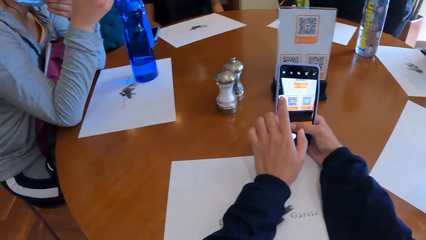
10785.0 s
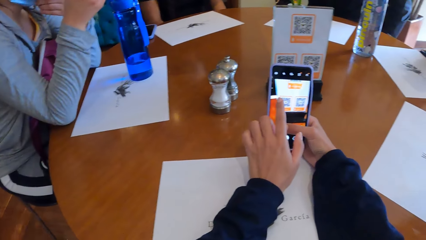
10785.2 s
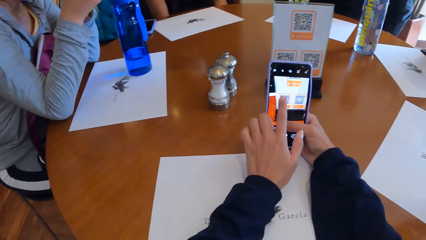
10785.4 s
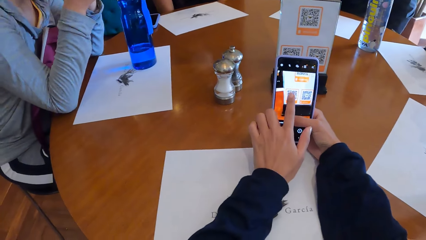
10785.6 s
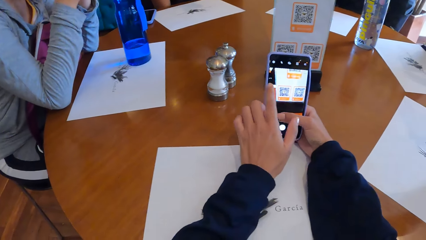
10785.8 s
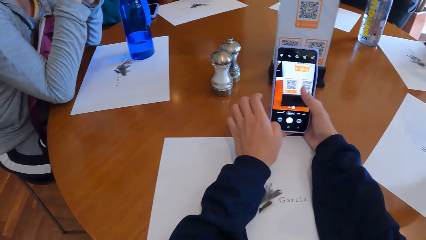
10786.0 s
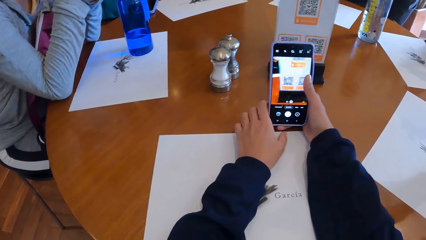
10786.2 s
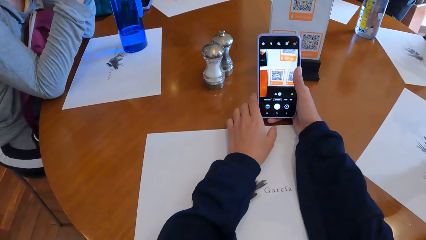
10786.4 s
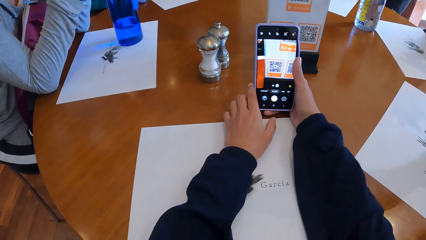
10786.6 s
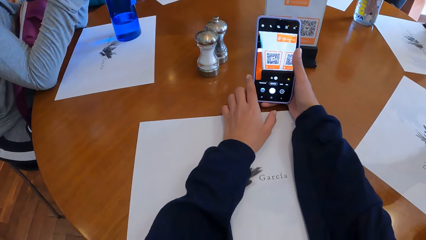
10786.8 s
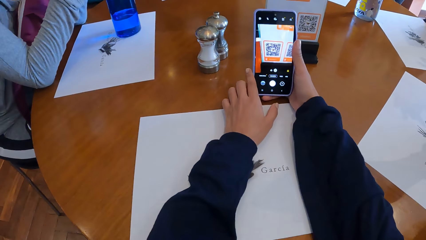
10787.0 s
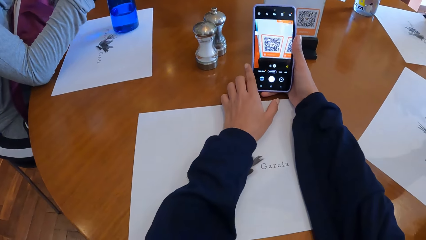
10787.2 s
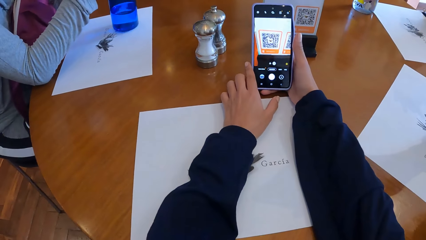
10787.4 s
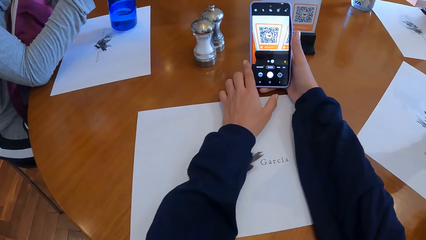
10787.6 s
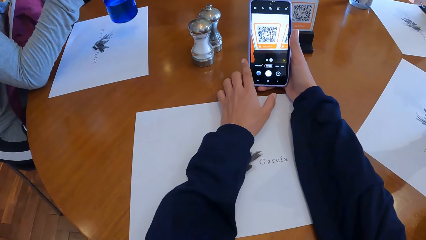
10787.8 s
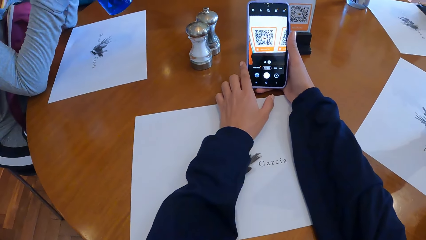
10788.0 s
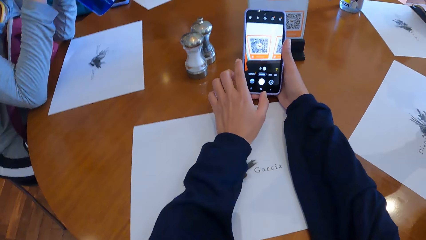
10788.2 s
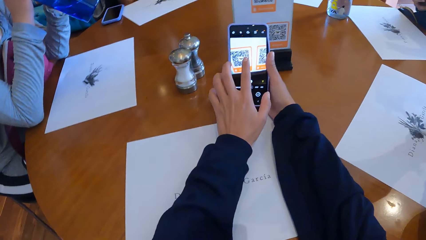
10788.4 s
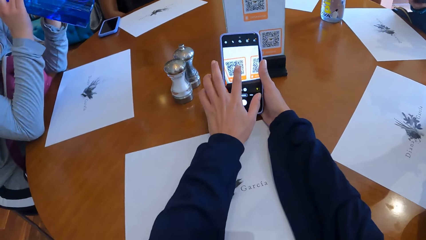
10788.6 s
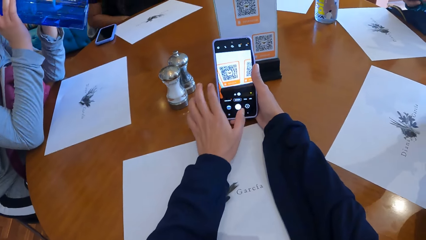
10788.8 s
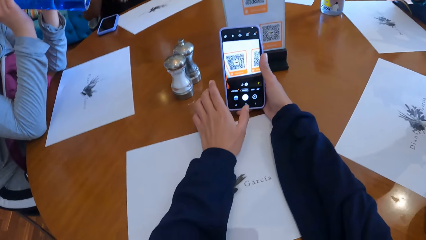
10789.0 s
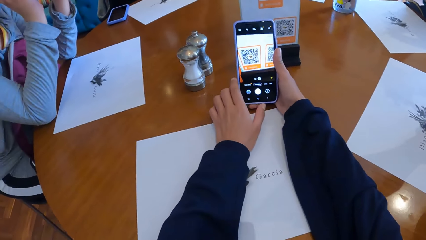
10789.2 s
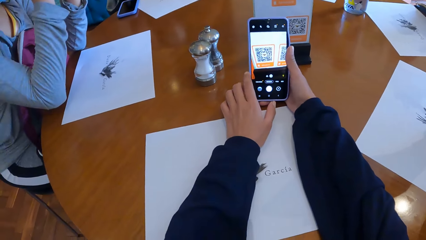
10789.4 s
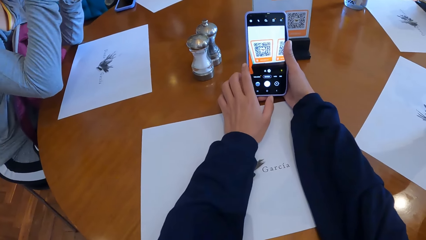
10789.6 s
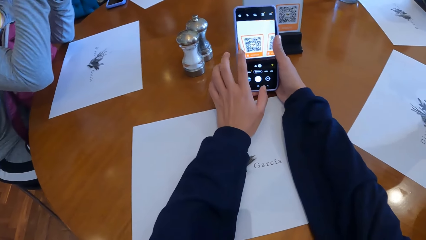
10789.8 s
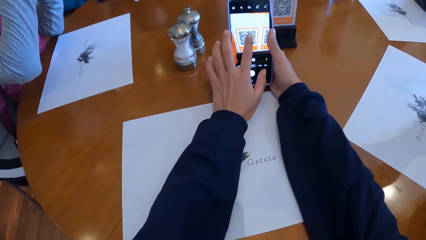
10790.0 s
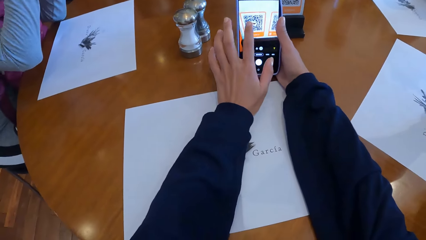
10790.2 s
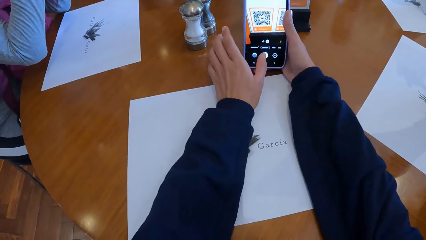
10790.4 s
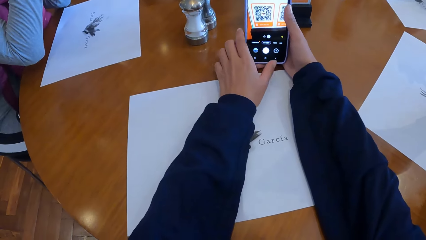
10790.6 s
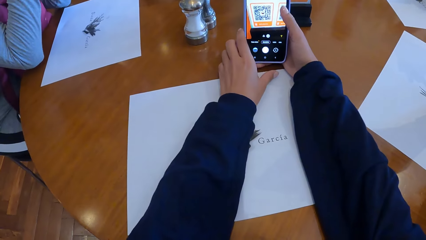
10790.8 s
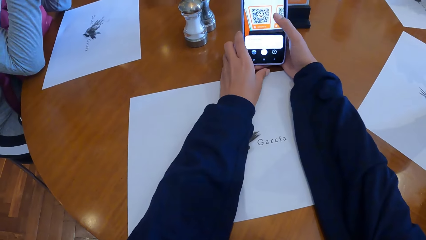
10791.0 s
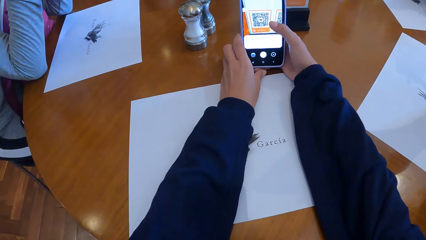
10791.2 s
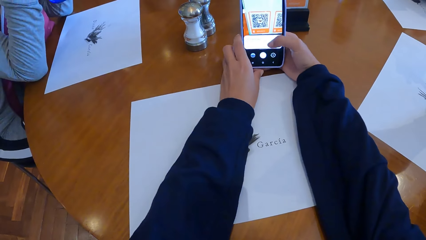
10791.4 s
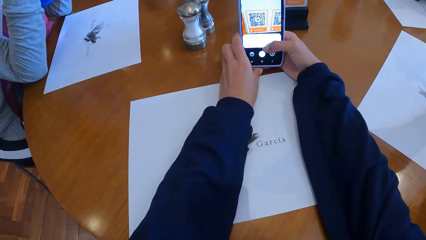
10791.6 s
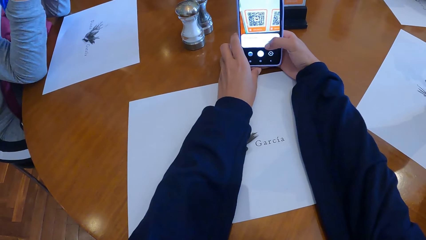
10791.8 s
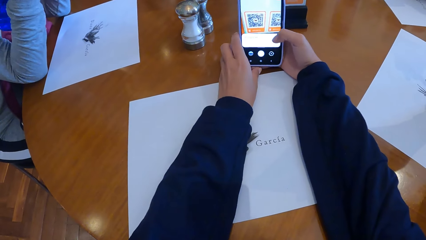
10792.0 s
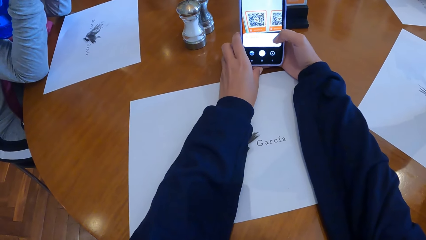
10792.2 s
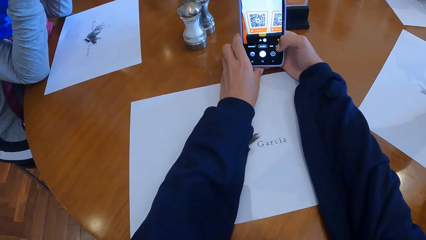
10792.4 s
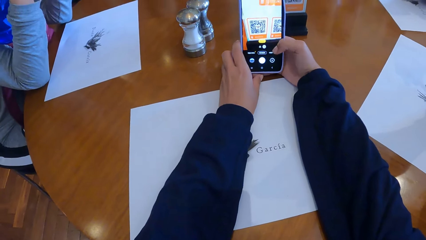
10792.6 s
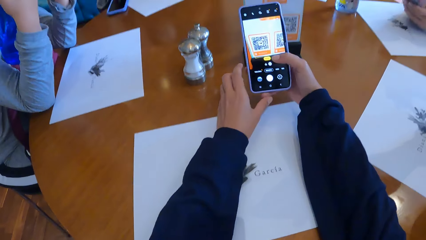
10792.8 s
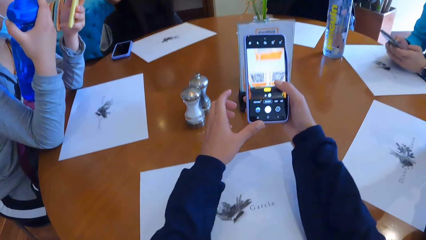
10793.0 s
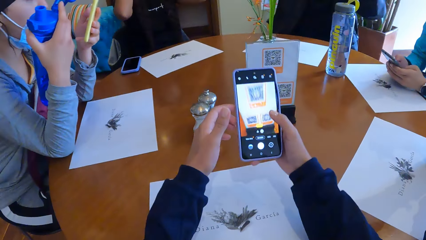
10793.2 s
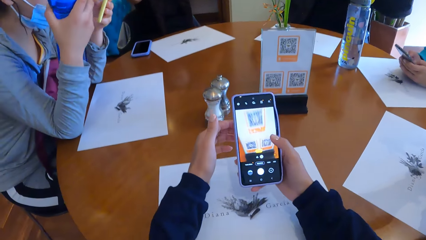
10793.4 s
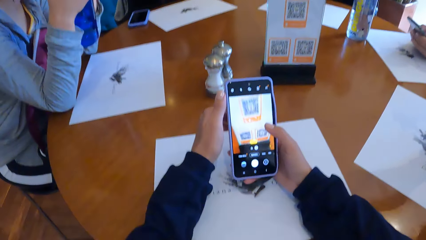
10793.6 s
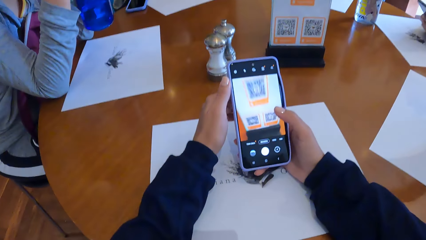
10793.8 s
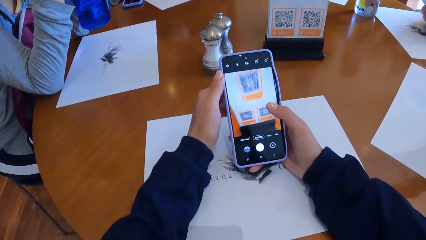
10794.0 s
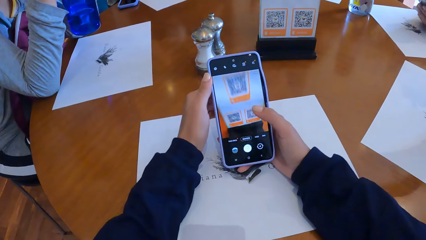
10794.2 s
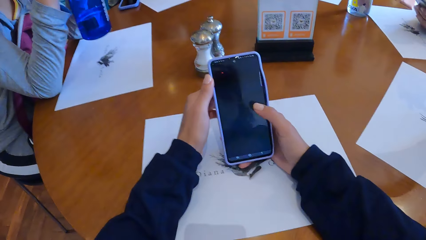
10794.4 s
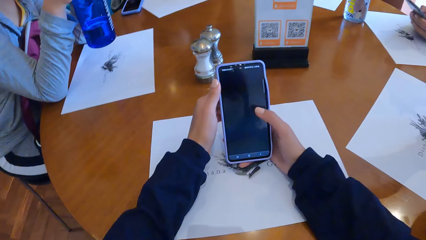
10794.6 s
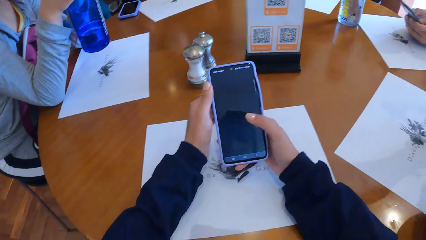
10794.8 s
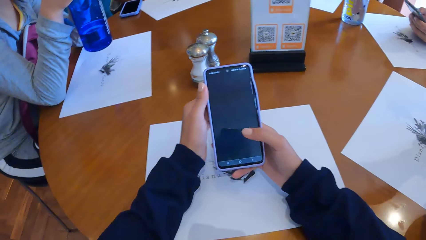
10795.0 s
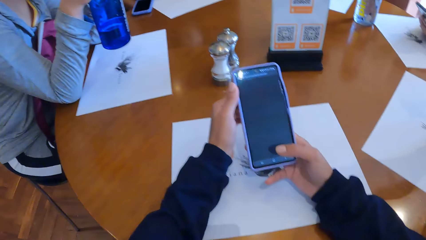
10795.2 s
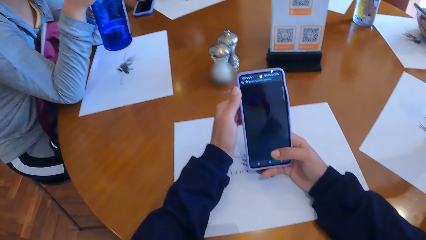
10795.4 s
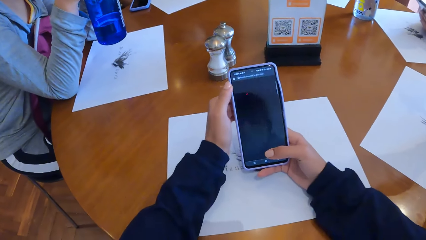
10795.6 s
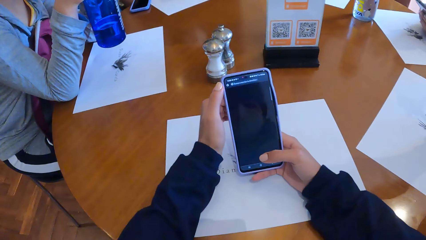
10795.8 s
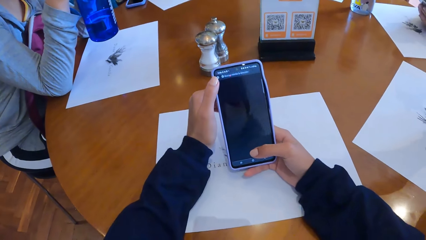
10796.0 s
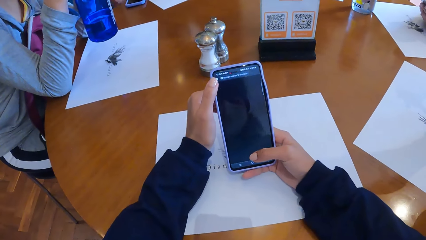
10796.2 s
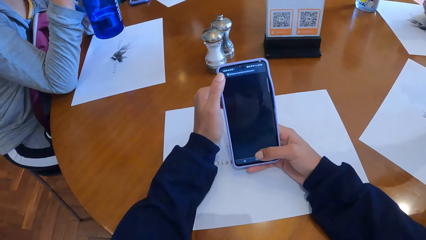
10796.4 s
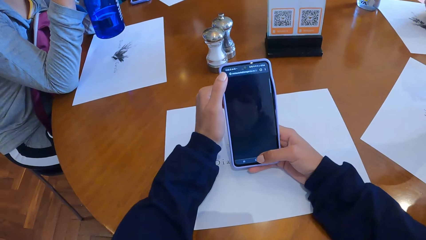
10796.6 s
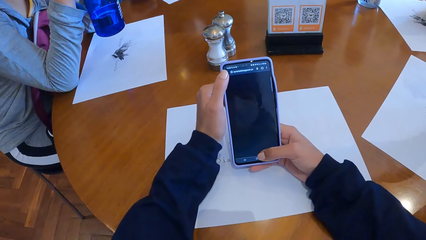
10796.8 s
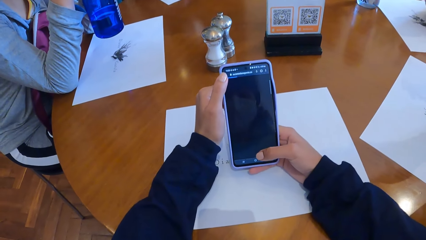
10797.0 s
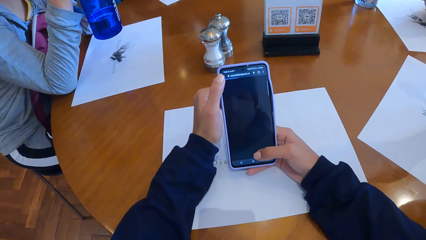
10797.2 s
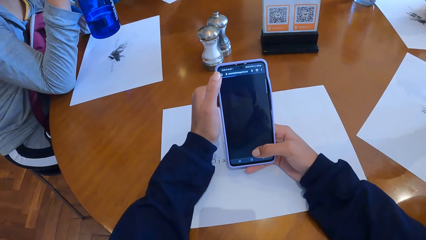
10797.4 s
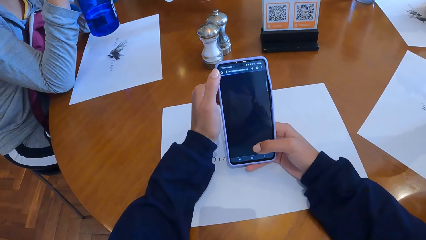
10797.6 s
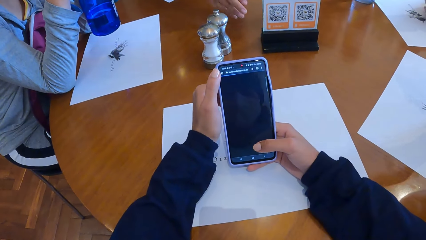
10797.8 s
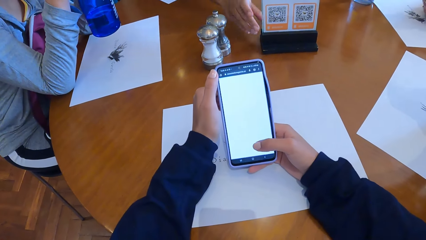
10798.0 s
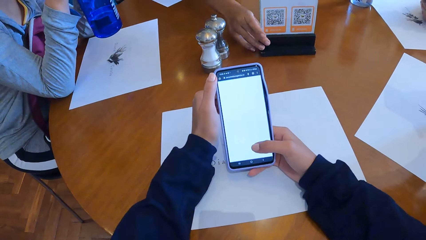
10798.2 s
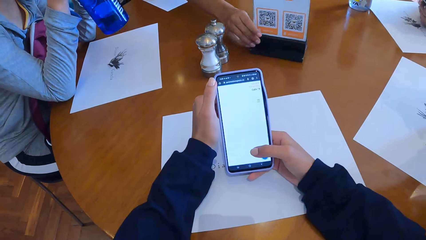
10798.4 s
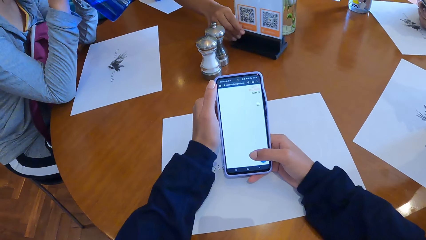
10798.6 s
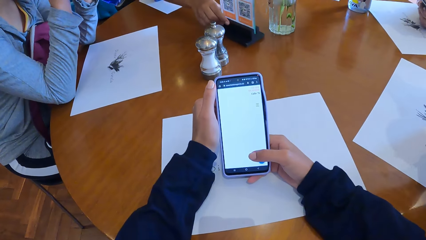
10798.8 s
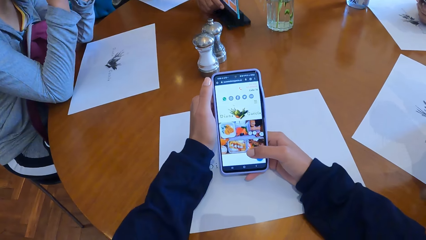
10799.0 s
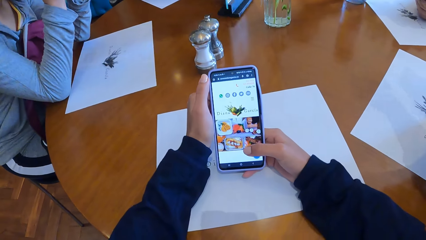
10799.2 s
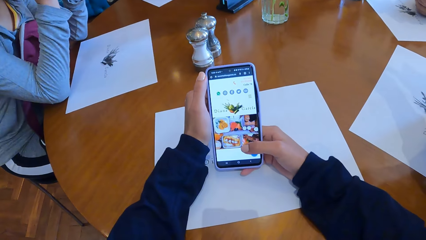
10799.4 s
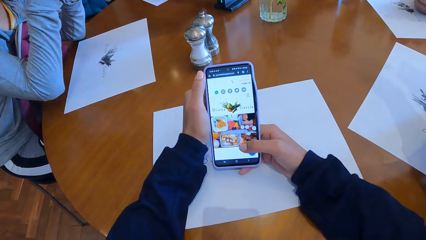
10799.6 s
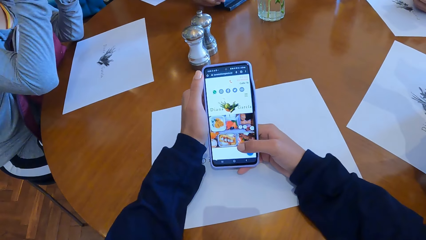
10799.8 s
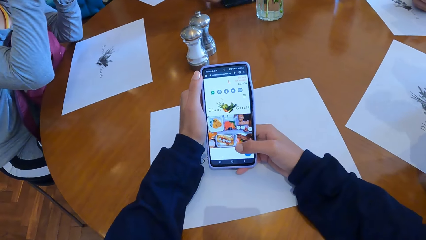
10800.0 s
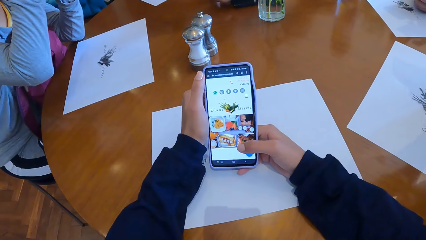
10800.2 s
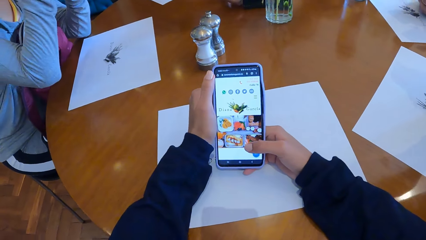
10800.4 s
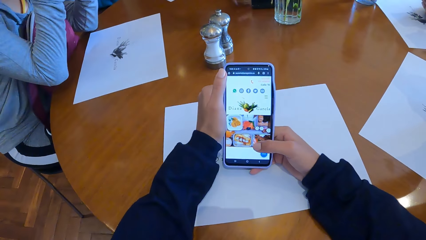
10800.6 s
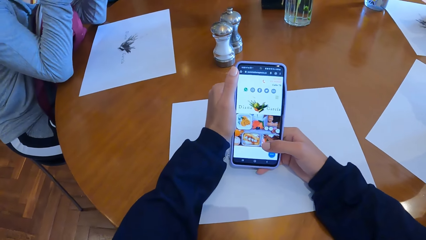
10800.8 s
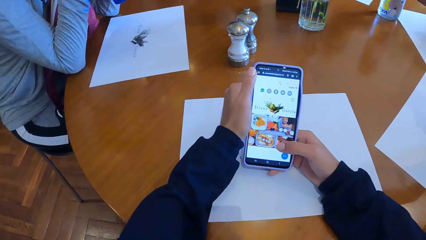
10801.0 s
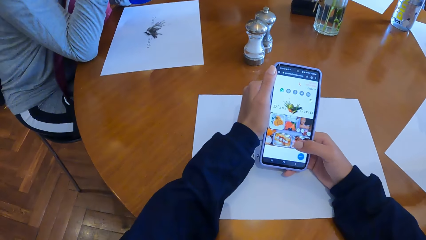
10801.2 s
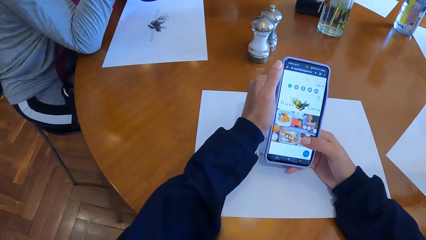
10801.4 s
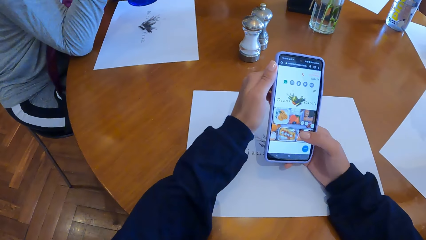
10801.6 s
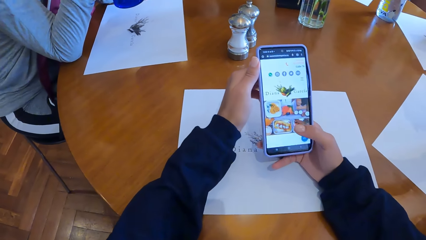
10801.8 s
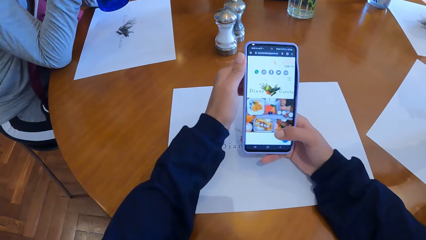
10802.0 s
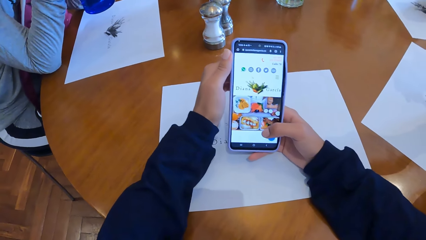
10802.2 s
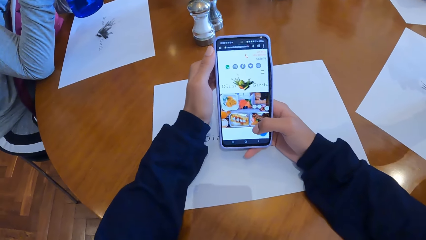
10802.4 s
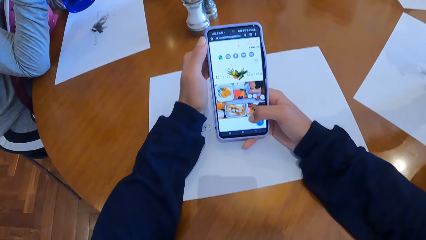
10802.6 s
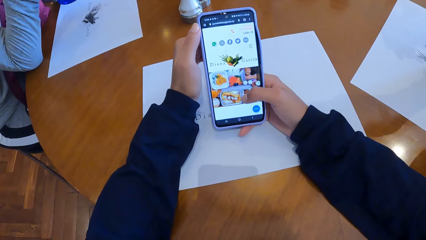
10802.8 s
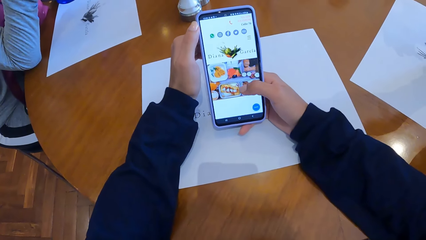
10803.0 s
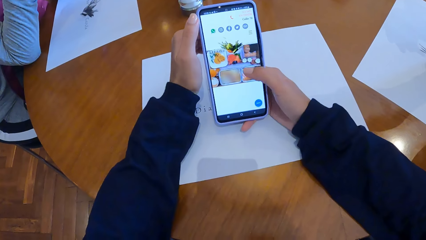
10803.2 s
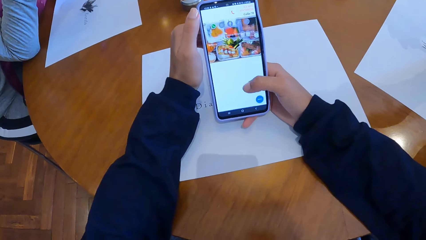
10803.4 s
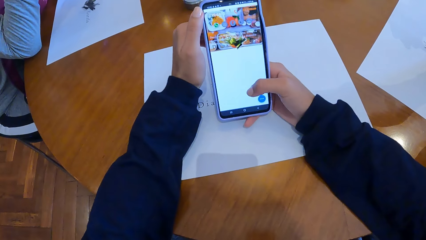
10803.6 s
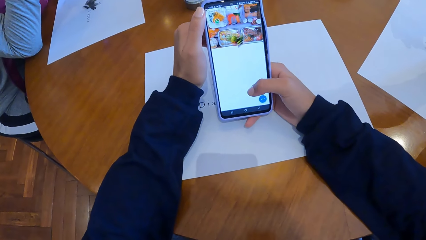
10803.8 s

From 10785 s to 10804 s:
The camera wearer takes a picture with his phone. The woman picks up the water bottle from the table with her right hand. The camera wearer operates a phone. The man drags a glass on the table with his right hand.
